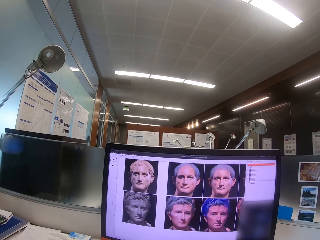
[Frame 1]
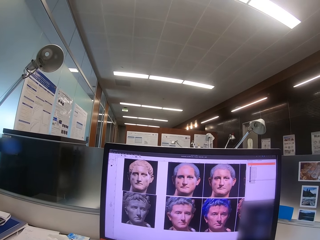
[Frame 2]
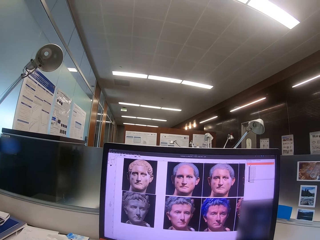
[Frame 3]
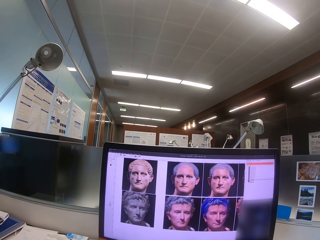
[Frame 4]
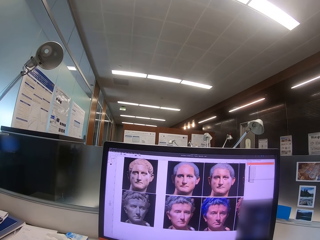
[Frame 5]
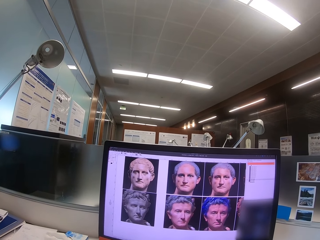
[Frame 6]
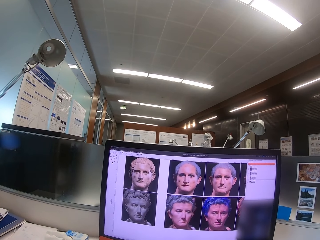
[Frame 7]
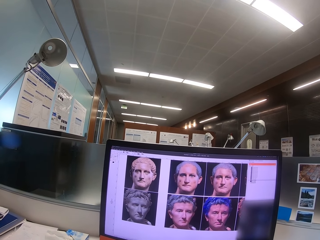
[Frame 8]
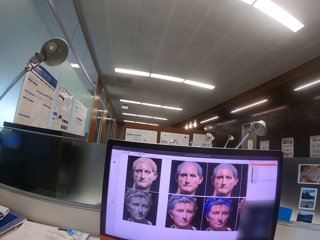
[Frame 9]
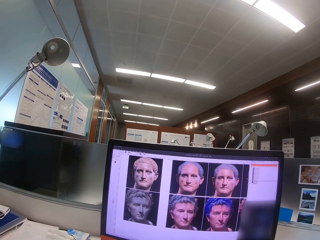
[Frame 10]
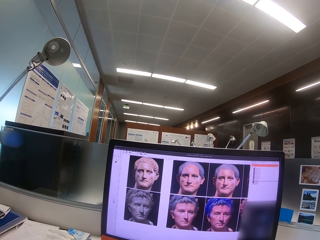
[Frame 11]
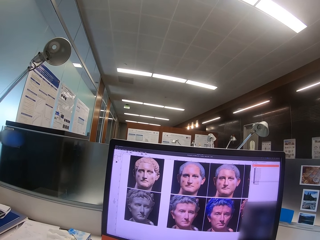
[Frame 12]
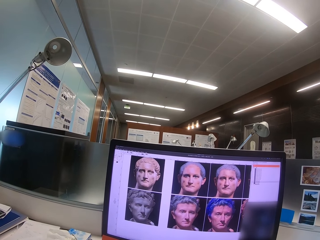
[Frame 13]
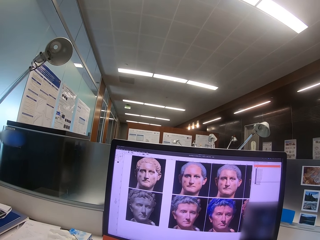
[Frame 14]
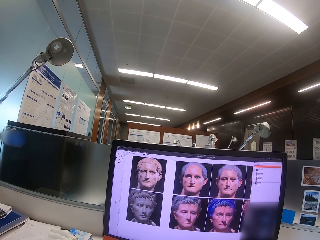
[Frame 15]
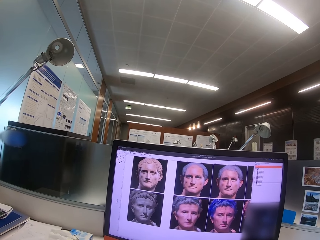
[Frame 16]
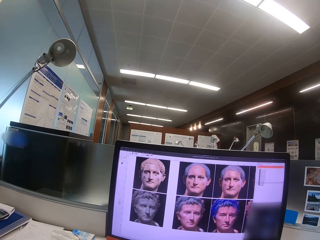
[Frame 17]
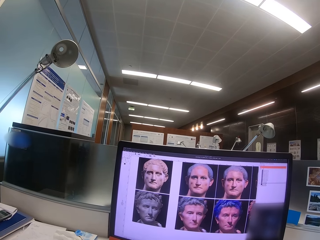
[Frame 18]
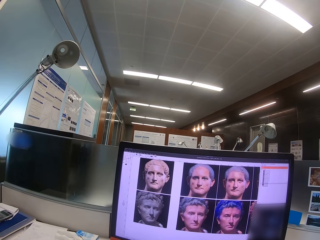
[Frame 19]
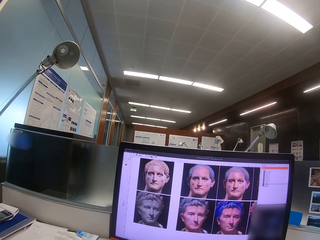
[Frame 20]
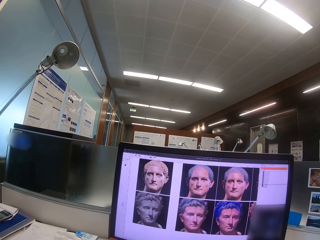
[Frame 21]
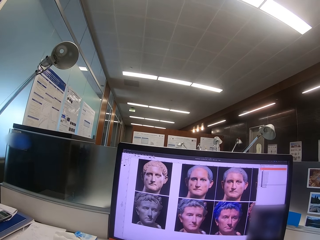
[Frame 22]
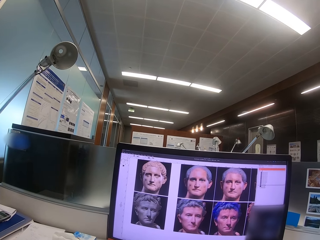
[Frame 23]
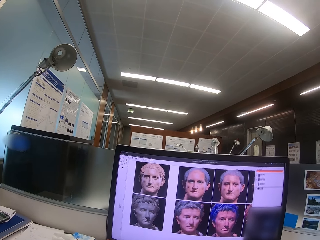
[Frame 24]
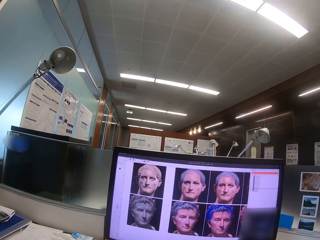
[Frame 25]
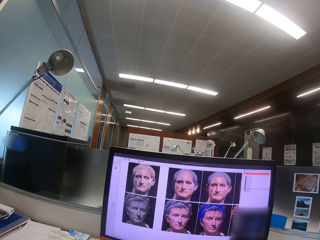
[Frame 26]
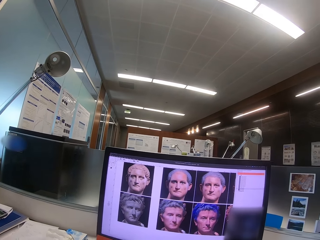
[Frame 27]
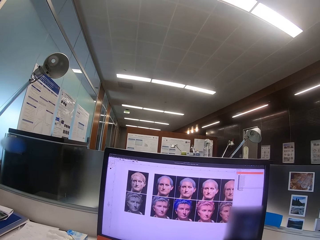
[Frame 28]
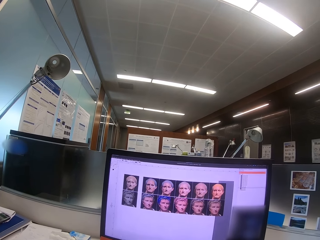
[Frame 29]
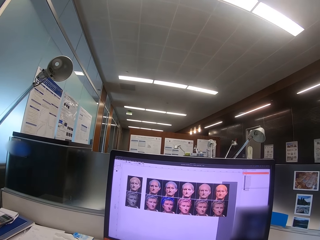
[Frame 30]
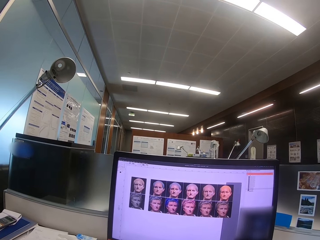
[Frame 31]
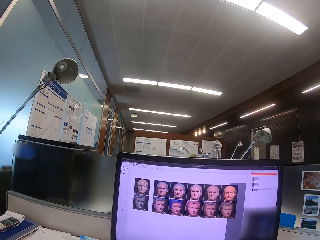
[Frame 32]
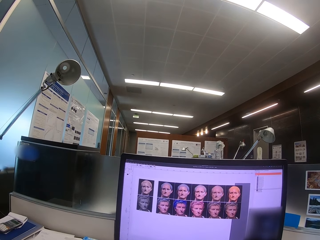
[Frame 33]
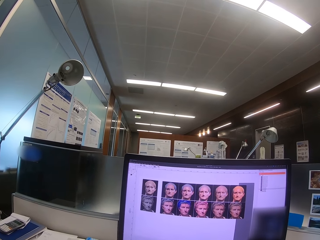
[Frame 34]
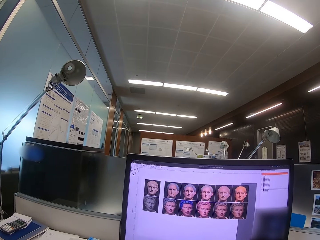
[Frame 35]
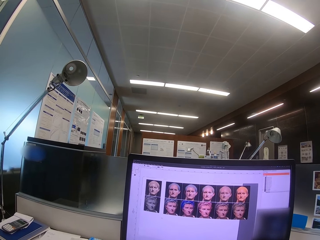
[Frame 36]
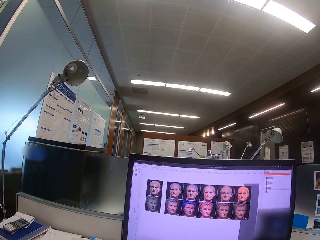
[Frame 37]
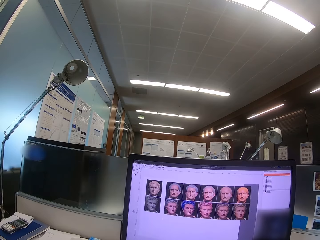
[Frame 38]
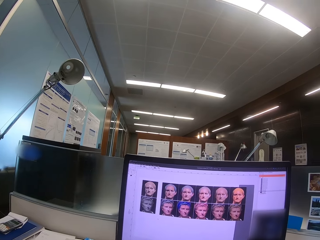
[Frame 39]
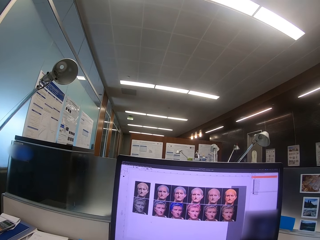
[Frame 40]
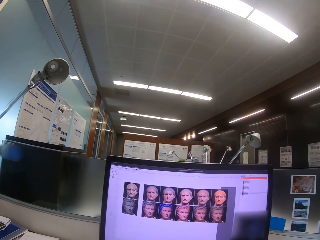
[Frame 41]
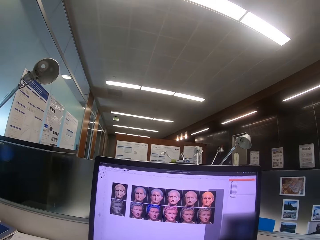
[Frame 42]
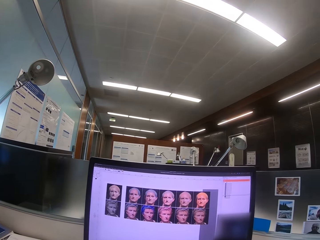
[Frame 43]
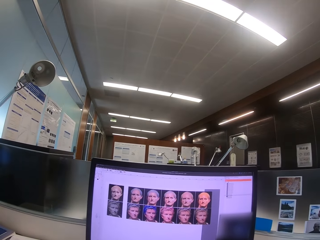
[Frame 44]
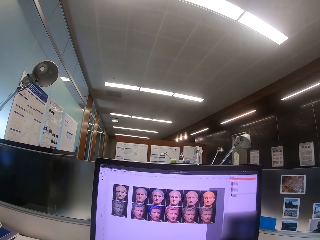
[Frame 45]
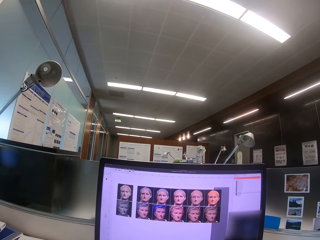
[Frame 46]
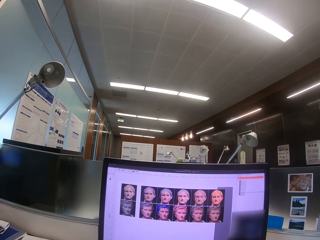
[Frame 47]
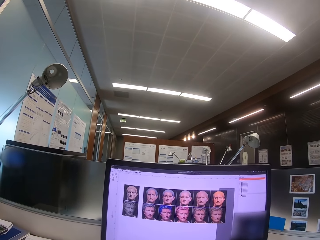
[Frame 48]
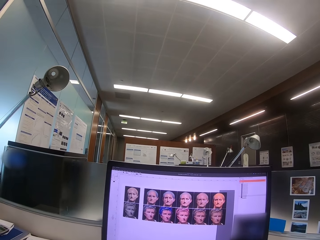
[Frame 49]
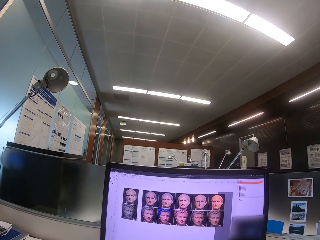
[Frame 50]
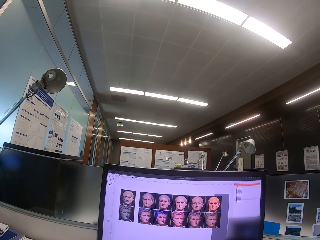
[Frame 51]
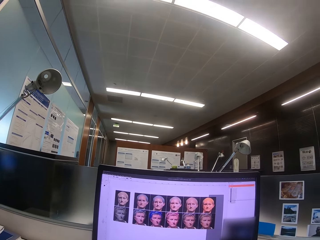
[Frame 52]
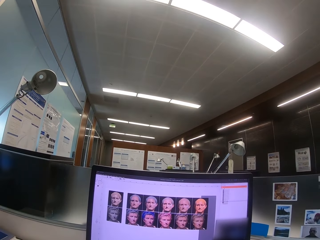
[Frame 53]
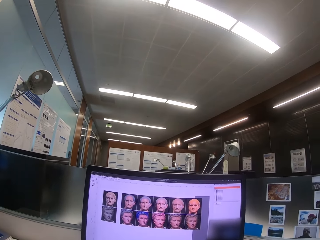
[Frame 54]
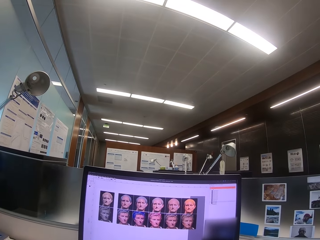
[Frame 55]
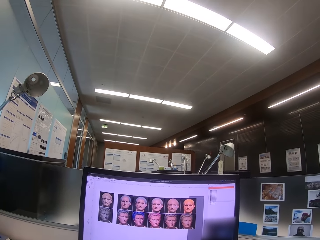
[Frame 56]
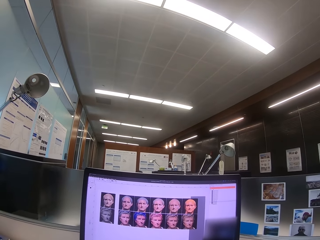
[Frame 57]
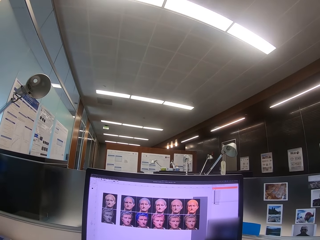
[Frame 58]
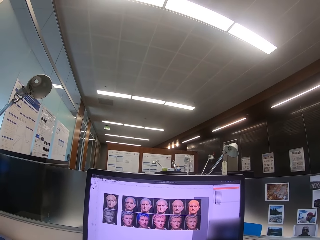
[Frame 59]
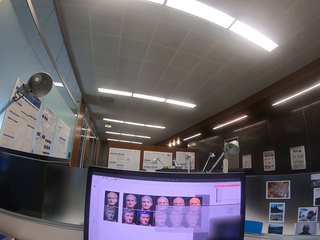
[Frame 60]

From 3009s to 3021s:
The camera wearer looks at the machine. They operate the machine.

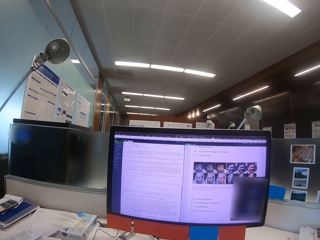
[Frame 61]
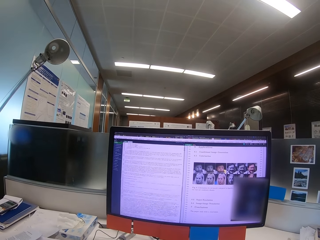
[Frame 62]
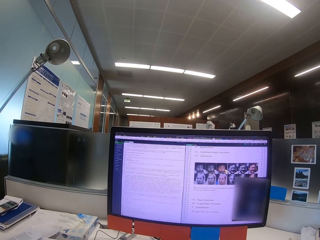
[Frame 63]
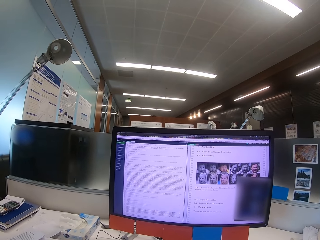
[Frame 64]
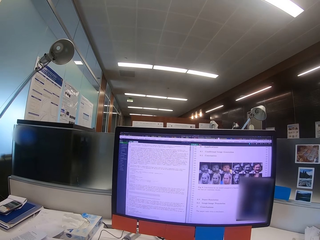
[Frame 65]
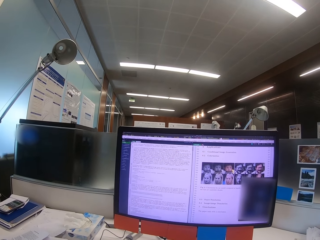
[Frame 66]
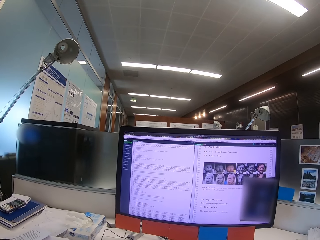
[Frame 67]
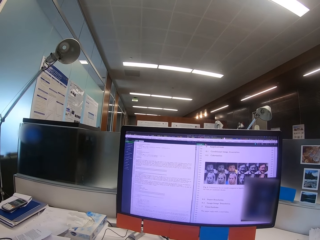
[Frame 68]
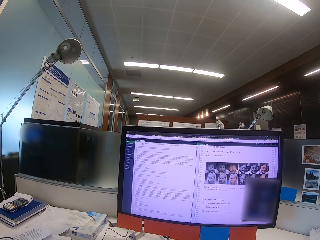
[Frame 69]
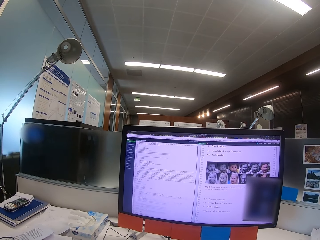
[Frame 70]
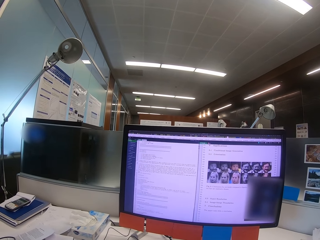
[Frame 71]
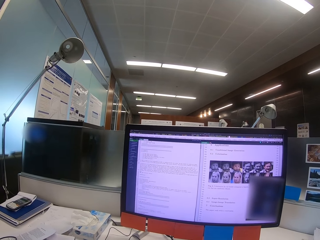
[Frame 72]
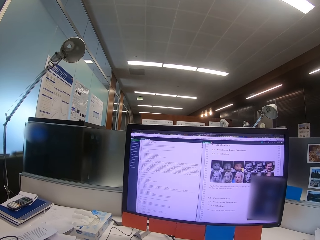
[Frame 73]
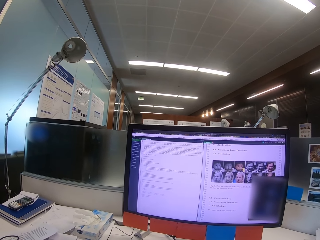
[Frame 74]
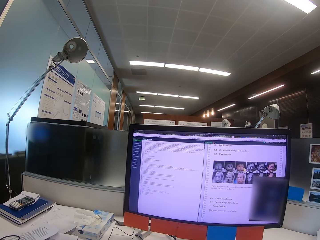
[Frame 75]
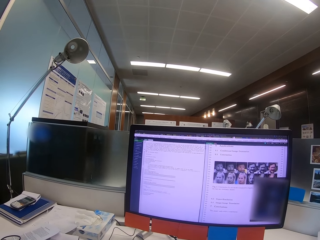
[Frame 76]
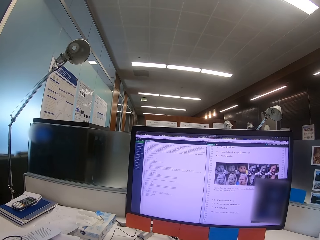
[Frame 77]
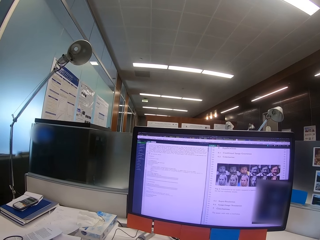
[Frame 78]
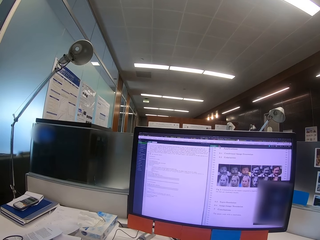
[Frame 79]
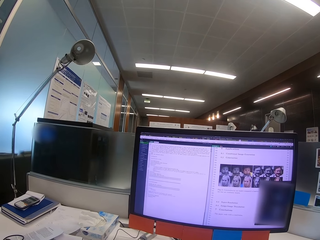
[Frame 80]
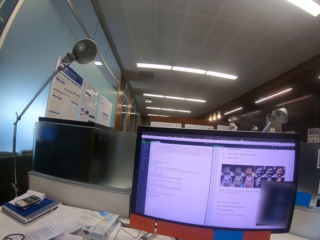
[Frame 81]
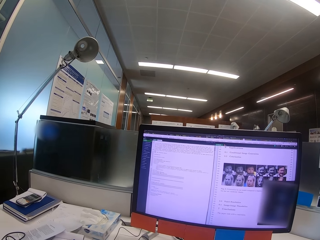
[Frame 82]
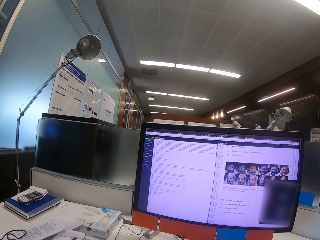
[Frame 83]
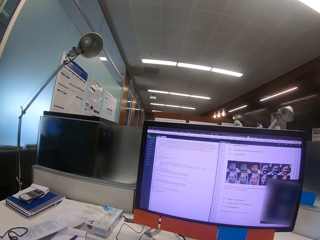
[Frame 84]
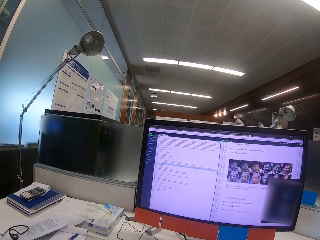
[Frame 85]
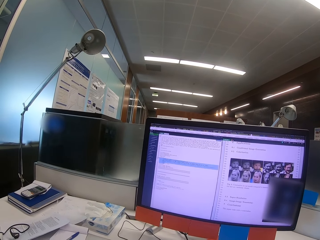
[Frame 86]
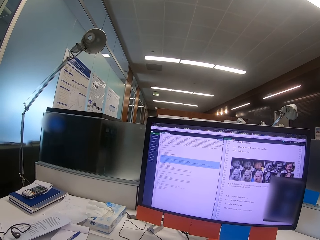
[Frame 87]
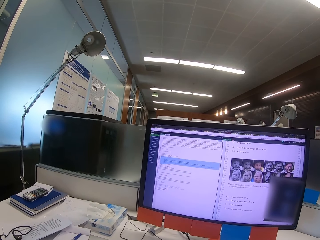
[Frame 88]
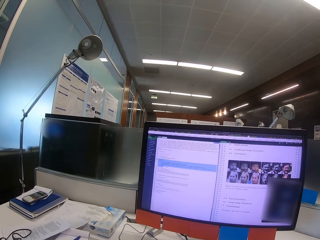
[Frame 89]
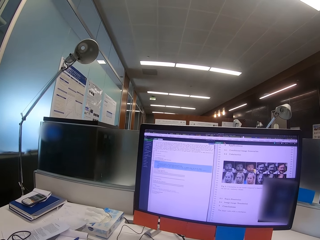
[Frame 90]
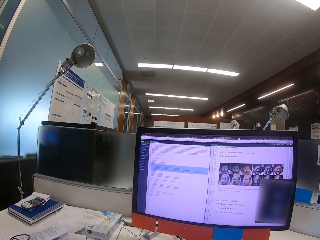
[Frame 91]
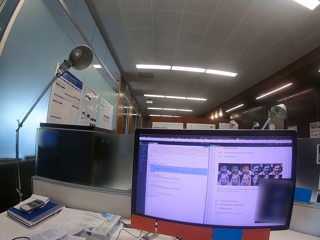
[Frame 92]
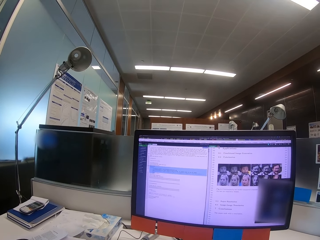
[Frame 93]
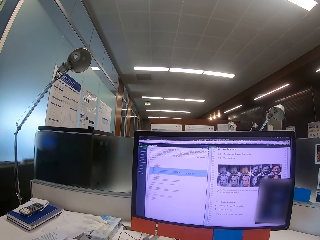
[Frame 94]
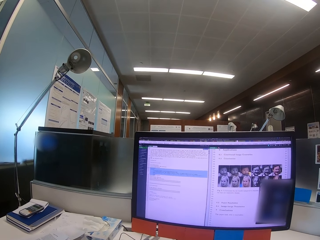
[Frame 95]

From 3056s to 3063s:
The camera wearer looks at the machine.
